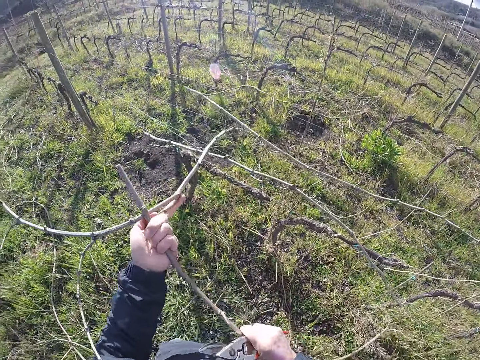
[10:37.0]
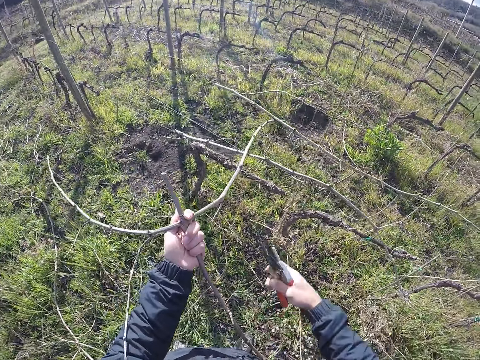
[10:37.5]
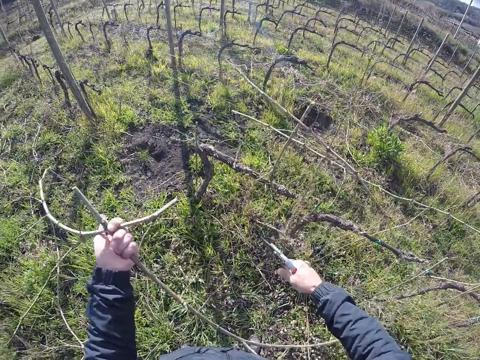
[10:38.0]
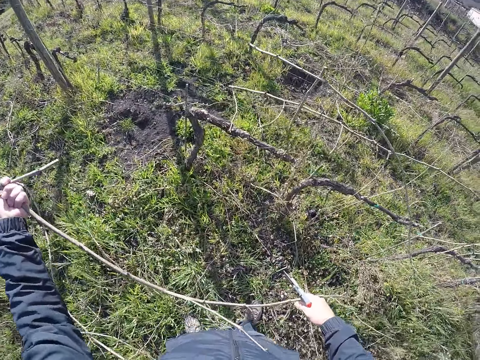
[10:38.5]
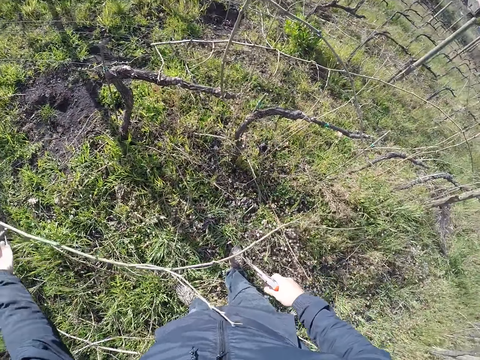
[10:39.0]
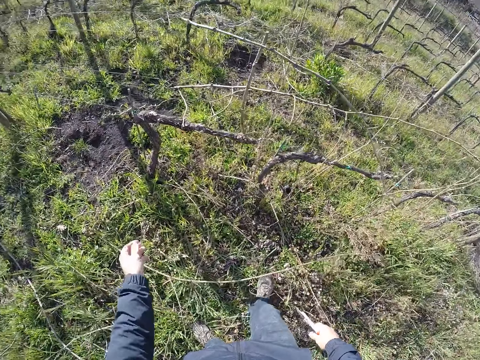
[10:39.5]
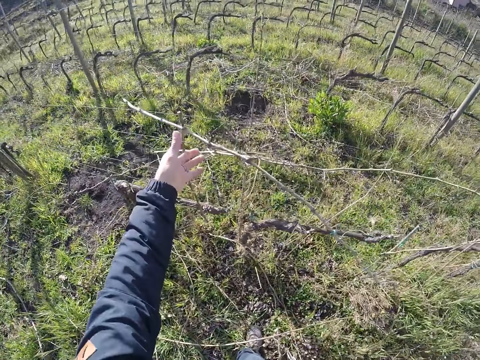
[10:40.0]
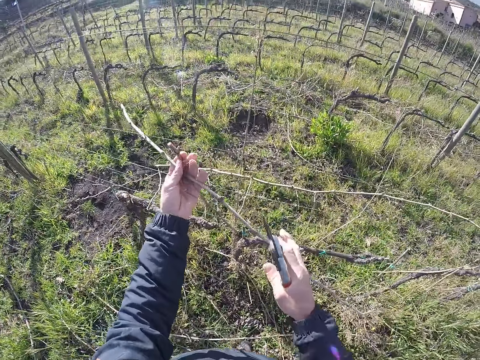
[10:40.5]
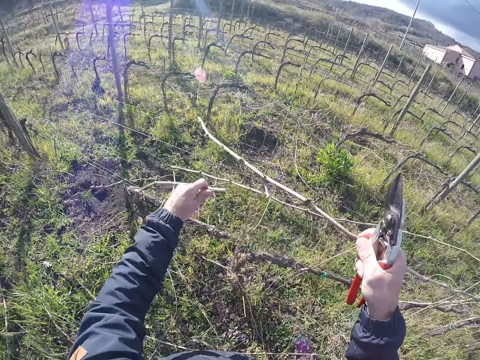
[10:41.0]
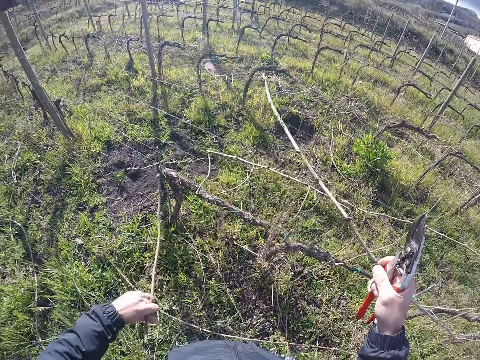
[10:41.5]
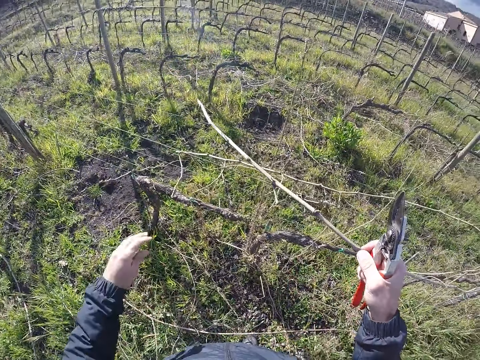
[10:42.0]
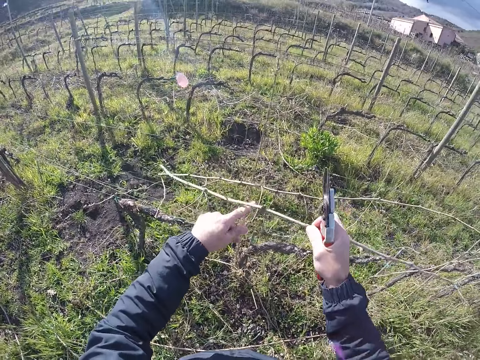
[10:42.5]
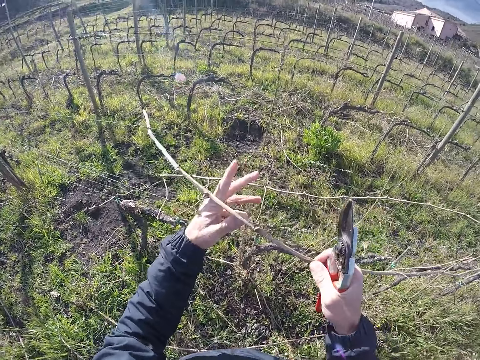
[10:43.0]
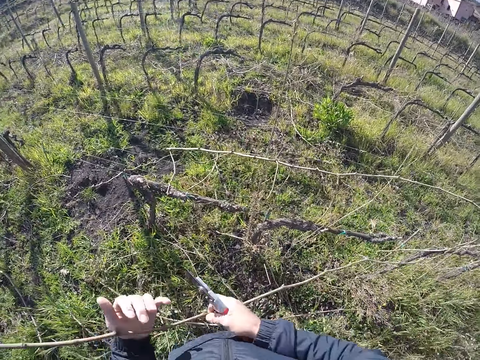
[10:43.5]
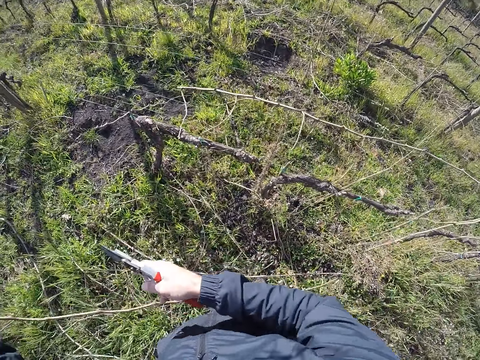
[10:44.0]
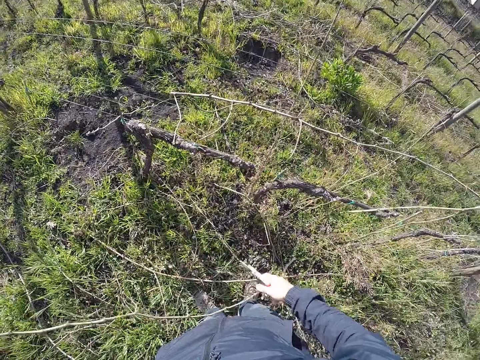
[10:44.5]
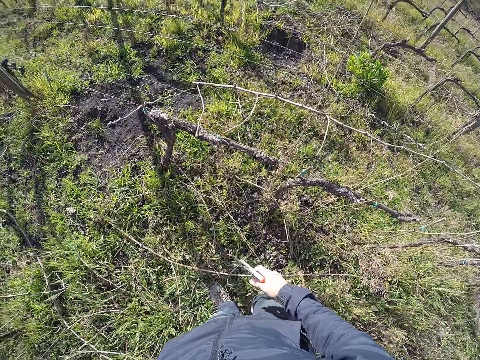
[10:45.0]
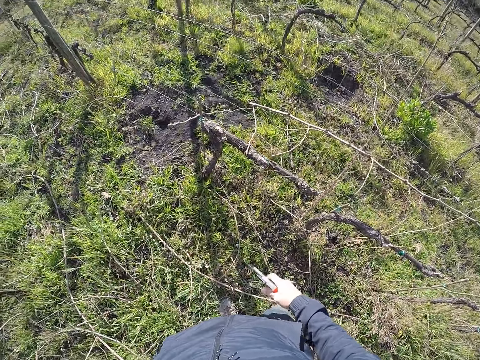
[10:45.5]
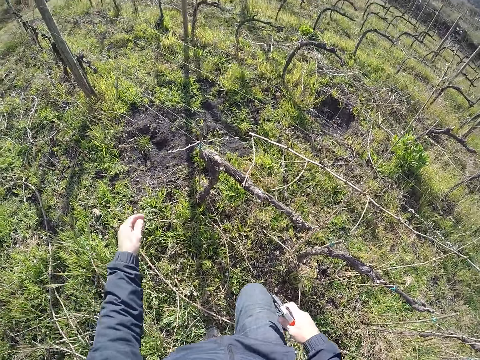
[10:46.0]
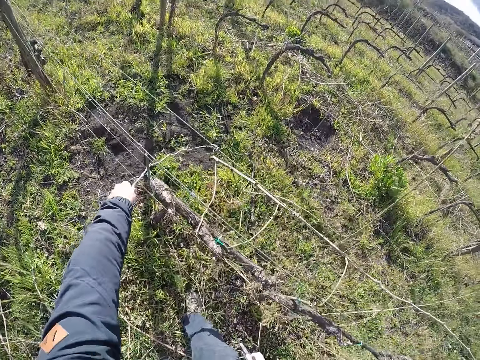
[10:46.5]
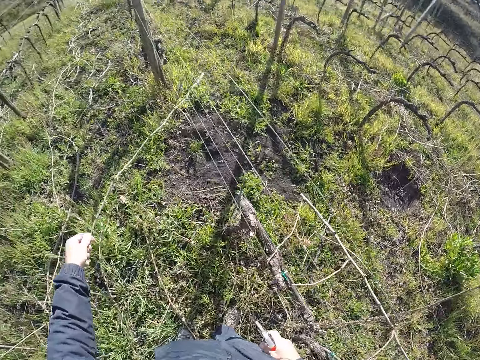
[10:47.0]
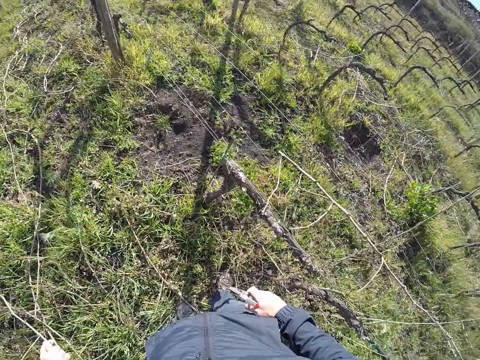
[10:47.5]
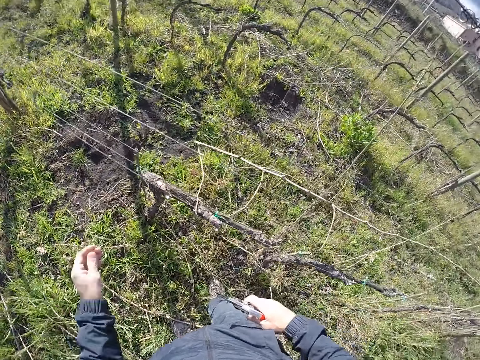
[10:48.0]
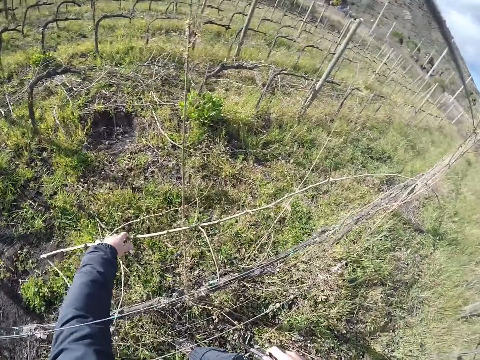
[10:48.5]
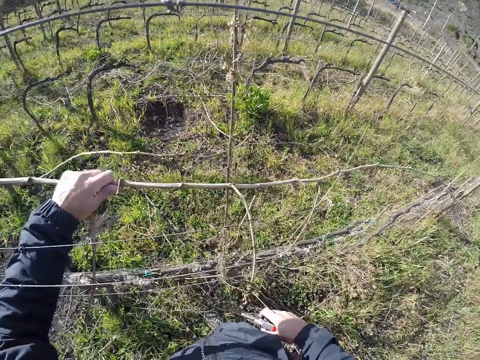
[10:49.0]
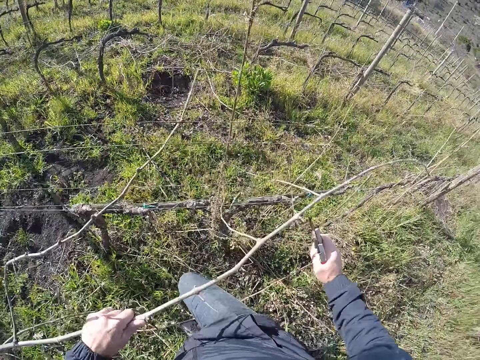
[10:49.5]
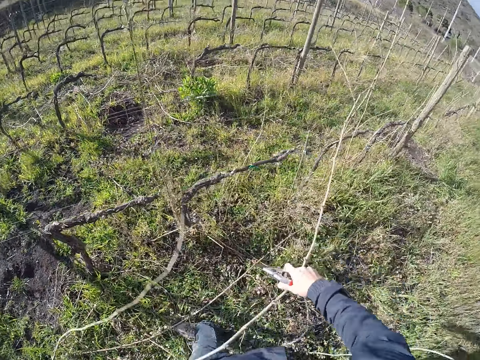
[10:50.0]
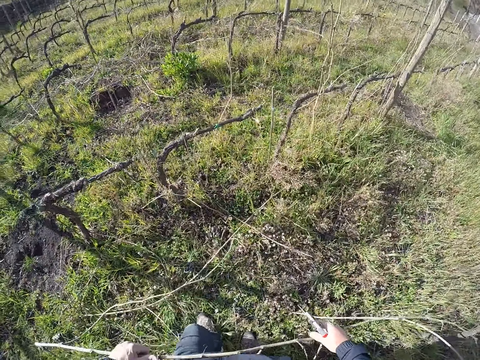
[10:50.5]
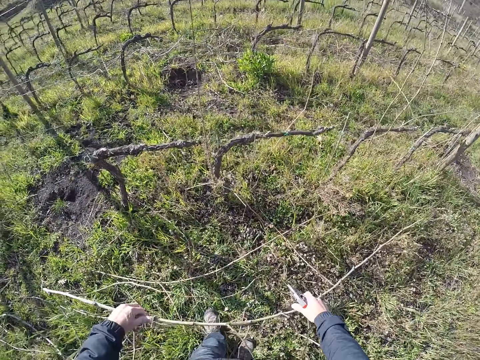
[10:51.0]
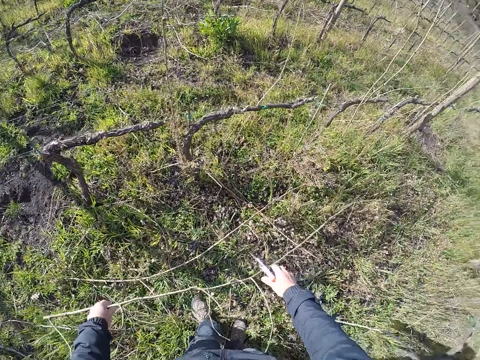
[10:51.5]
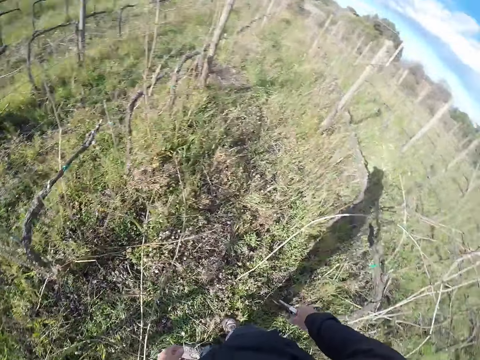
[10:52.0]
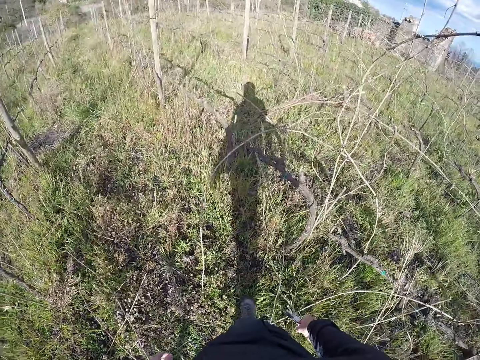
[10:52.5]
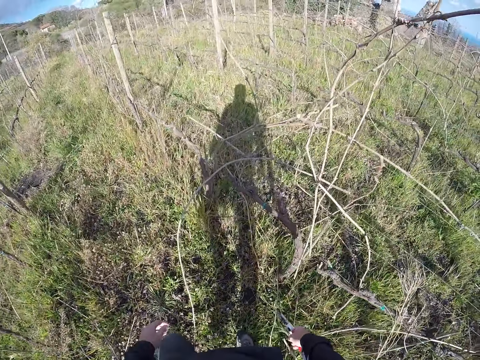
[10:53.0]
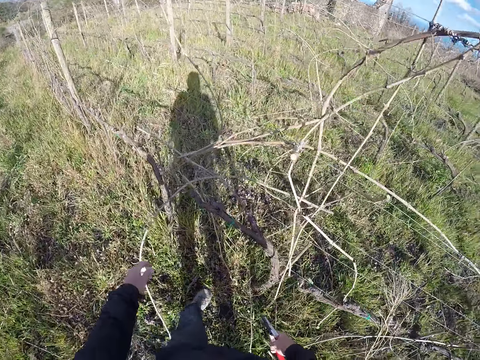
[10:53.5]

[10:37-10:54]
The camera wearer cuts the twig with the pair of secateurs with his right hand. He drops the twig on the floor with his left hand. He picks a twig from the barbed wire with his left hand. He removes the twig from the barbed wire with both hands. He drops the twig on the floor with his left hand. He picks a twig from the barbed wire with his left hand. He drops the twig on the floor with his left hand. He picks a twig from the barbed wire with his left hand. He removes the twig from the barbed wire with both hands. He drops the twig on the floor with his left hand.

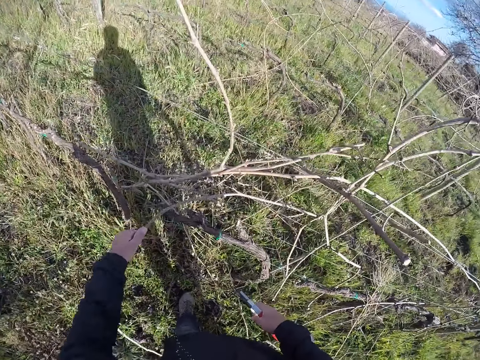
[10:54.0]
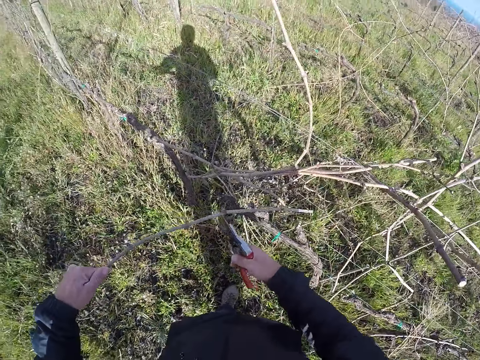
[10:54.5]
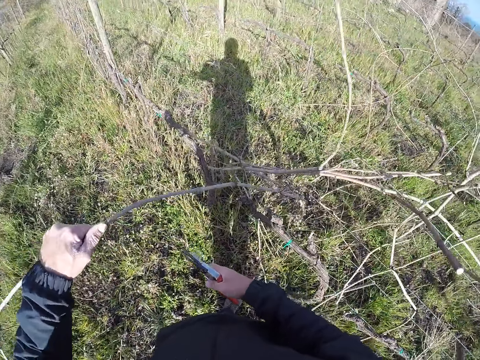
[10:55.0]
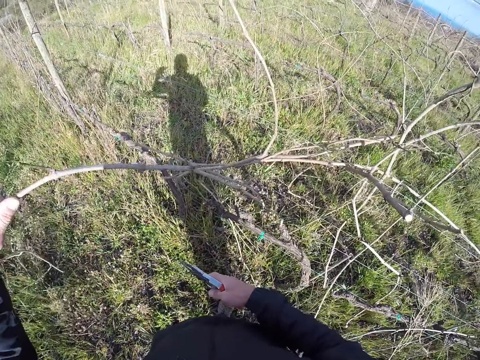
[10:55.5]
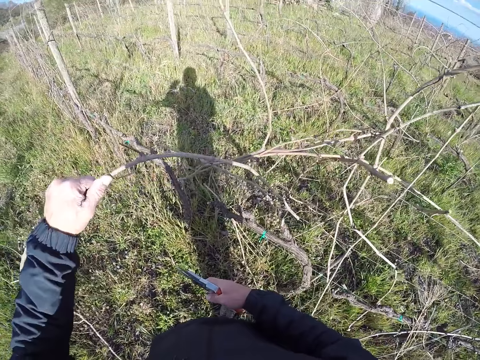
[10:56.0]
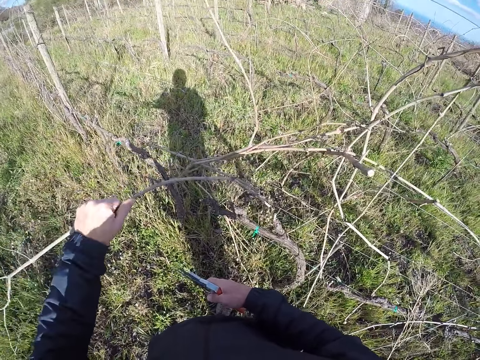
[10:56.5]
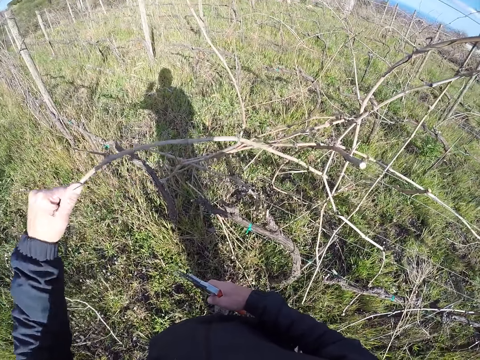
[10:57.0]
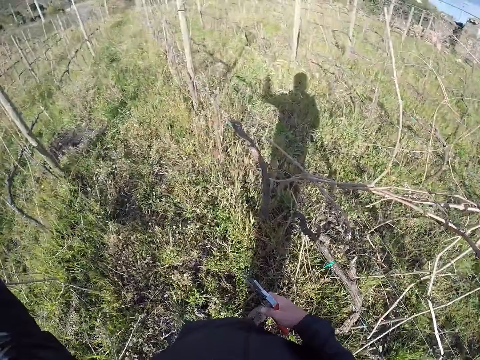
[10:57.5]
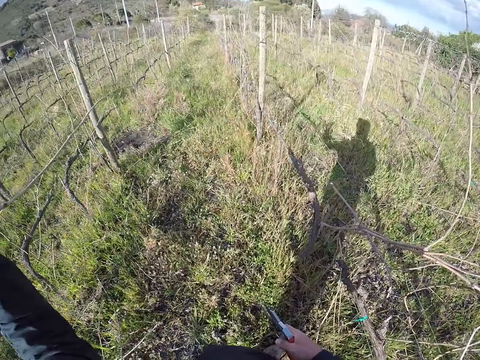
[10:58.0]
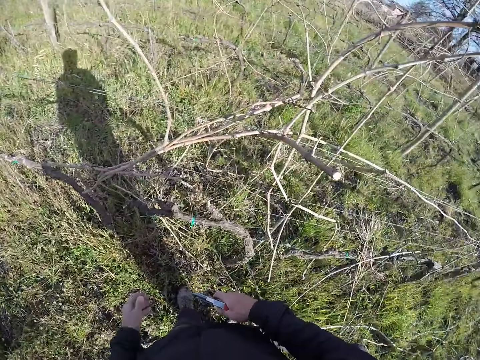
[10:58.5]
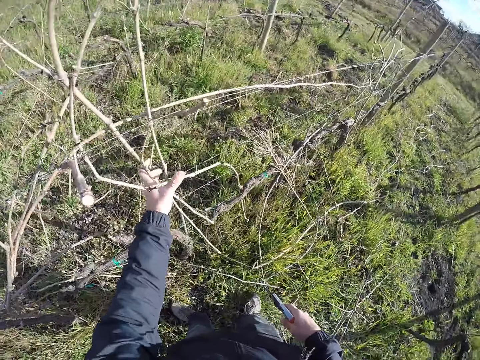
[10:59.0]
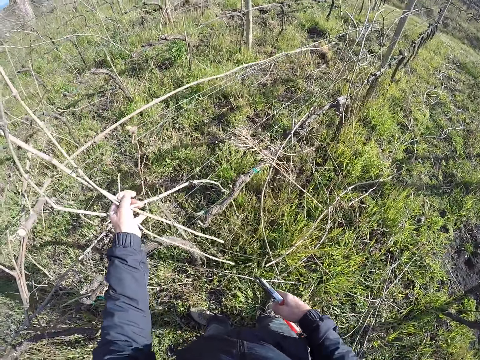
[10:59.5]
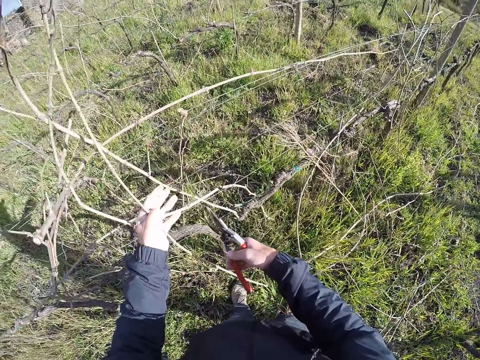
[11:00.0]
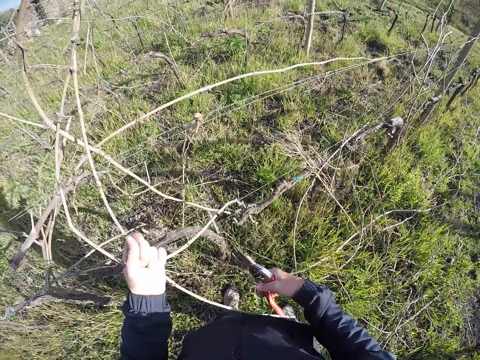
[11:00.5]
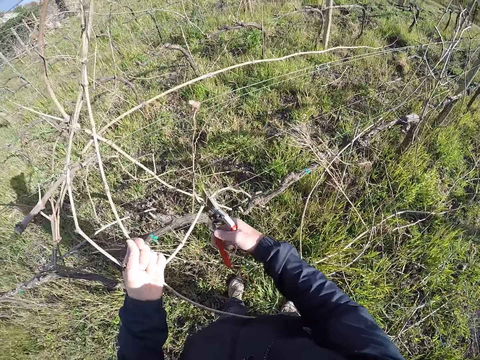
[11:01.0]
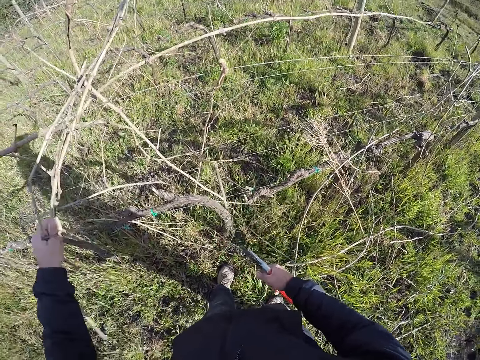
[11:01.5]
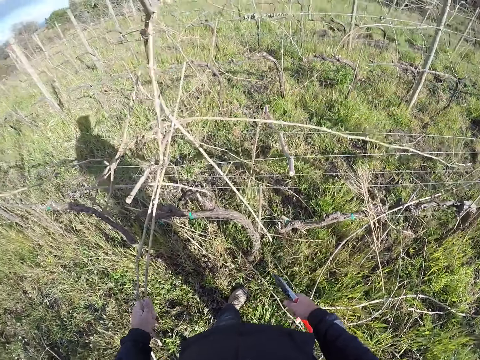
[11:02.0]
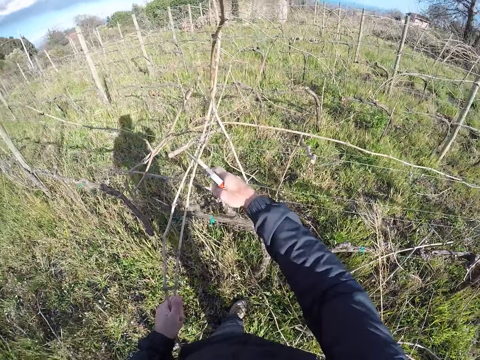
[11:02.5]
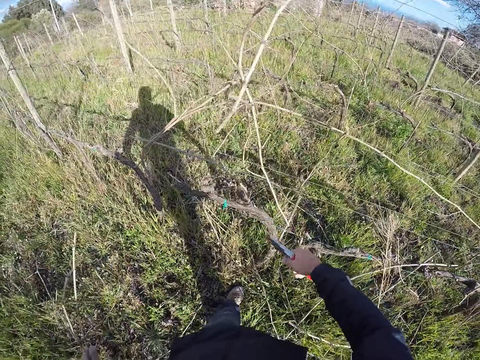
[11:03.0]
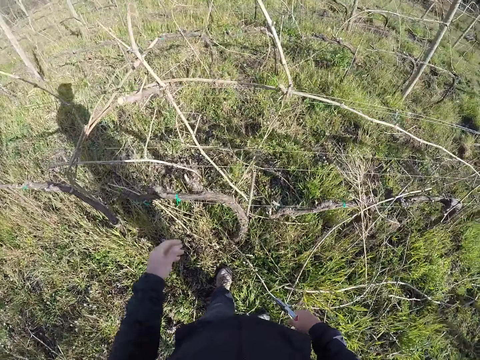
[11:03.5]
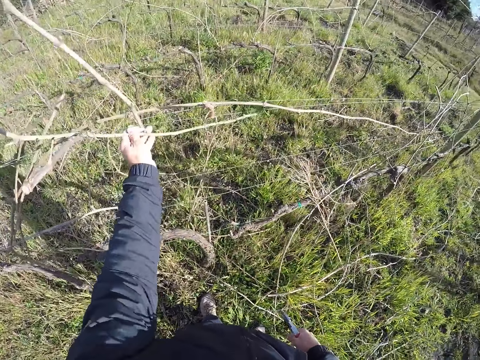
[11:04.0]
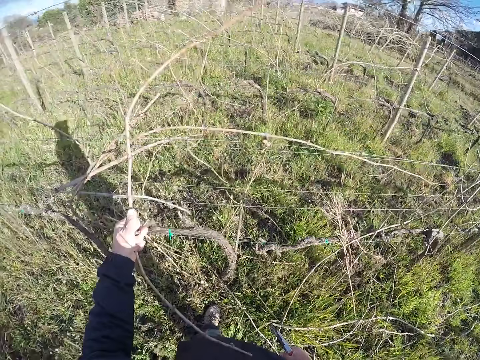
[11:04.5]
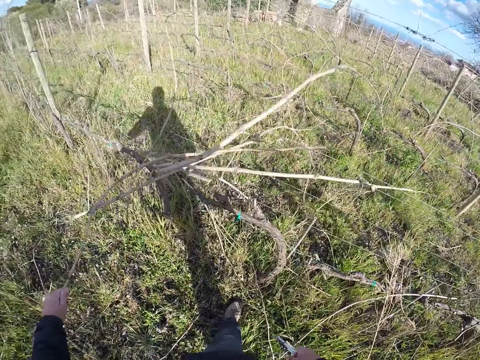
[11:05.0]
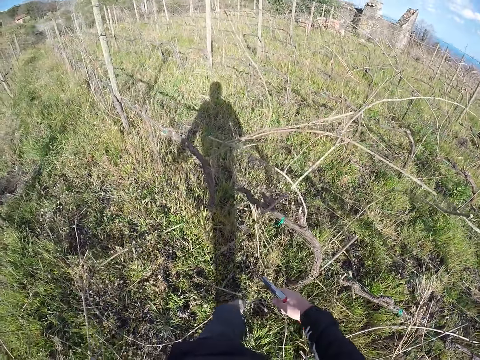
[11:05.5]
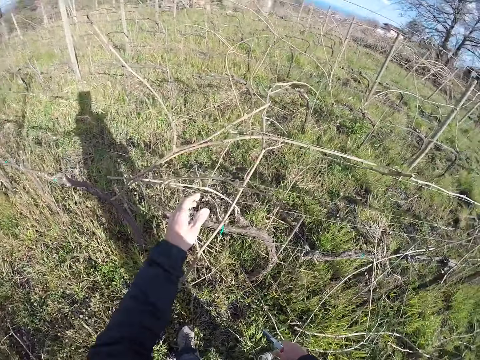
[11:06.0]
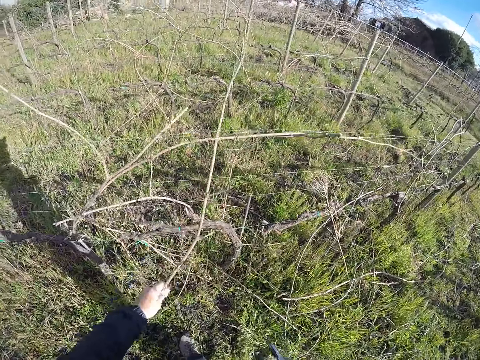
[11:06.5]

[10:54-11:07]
The camera wearer picks a twig from the barb wire with his left hand. He drops the twig on the floor with his left hand. He picks a bunch of twigs from the barb wire with his left hand. He cuts the bunch of twigs with the pair of secateurs with his right hand. He drops the bunch of twigs on the floor with his left hand. He picks a twig from the barb wire with his left hand. He drops the twig on the floor with his left hand.
